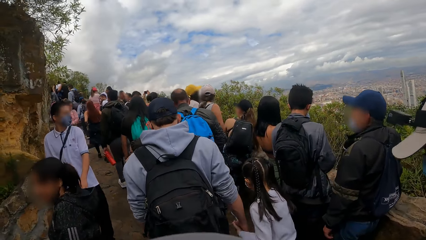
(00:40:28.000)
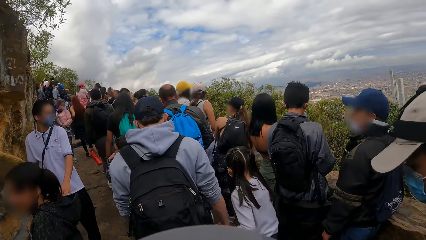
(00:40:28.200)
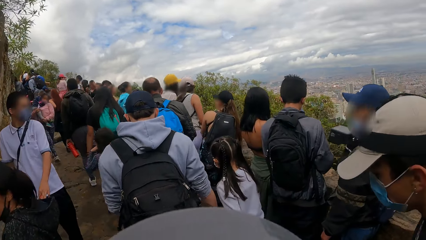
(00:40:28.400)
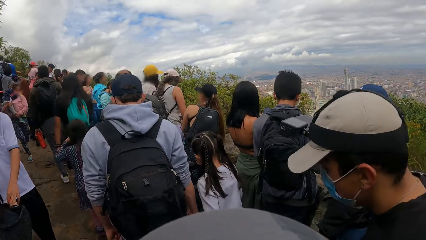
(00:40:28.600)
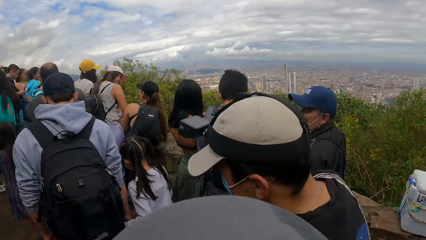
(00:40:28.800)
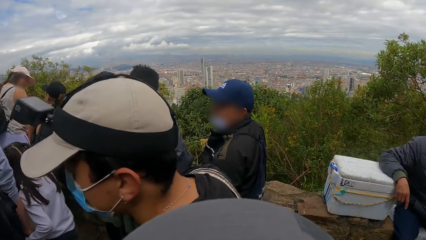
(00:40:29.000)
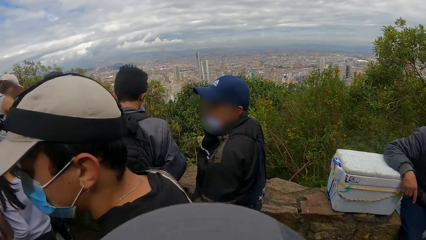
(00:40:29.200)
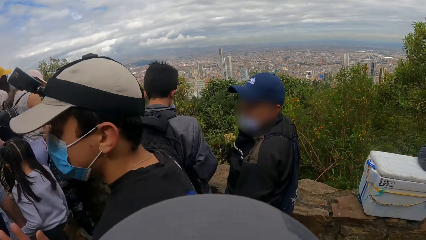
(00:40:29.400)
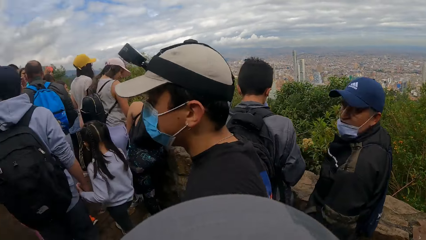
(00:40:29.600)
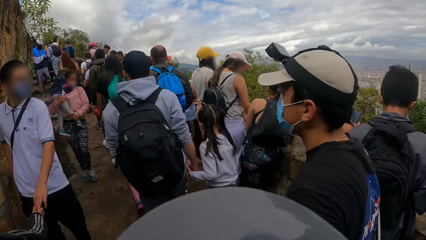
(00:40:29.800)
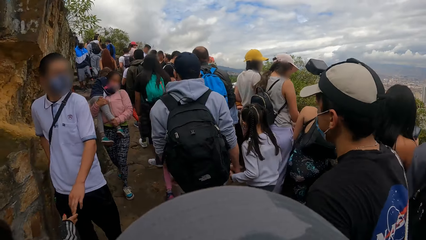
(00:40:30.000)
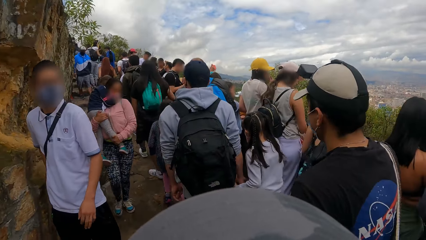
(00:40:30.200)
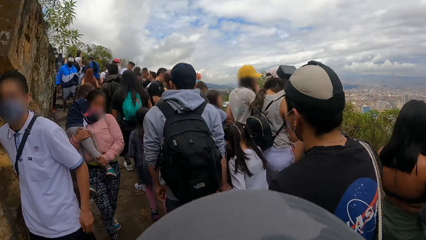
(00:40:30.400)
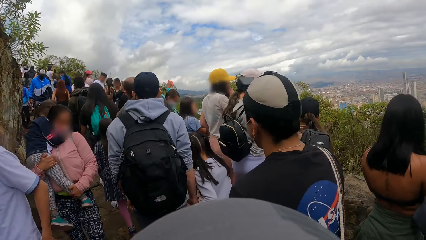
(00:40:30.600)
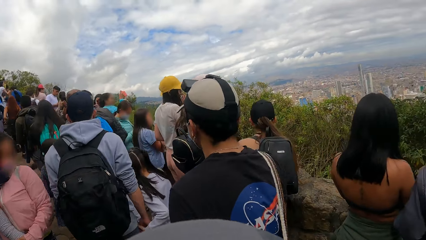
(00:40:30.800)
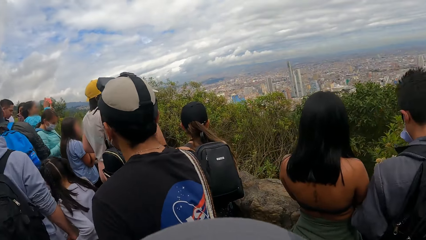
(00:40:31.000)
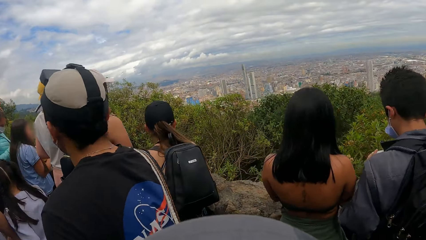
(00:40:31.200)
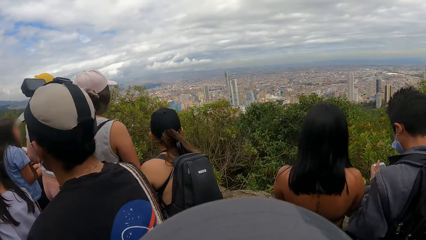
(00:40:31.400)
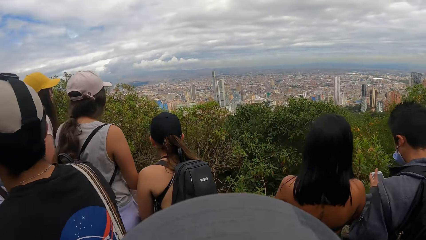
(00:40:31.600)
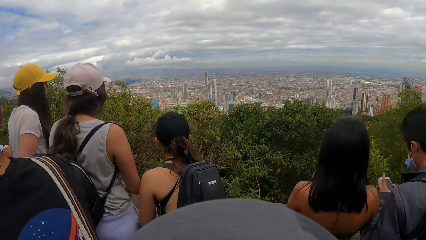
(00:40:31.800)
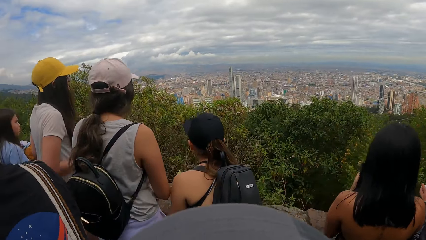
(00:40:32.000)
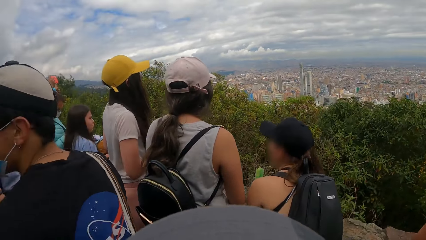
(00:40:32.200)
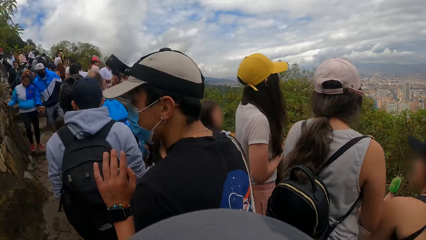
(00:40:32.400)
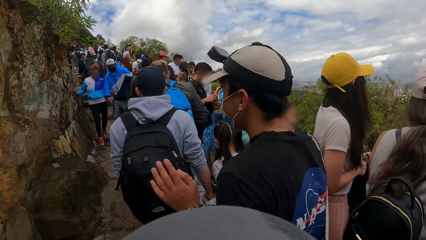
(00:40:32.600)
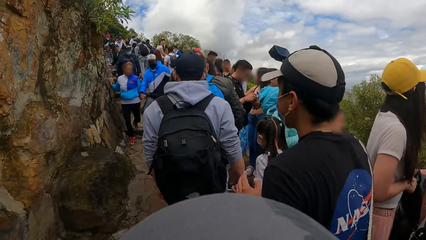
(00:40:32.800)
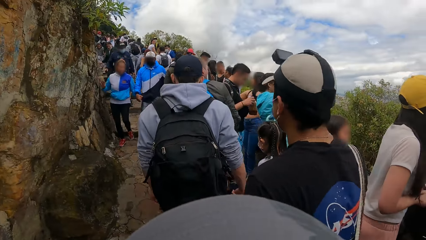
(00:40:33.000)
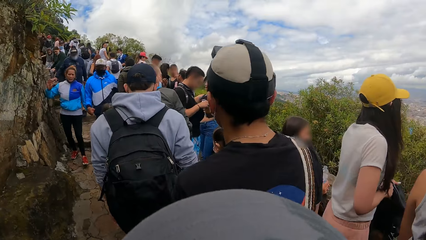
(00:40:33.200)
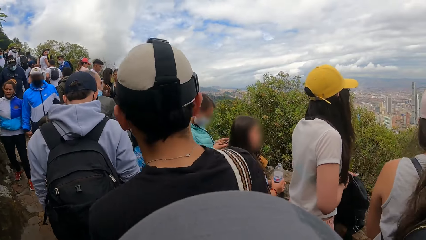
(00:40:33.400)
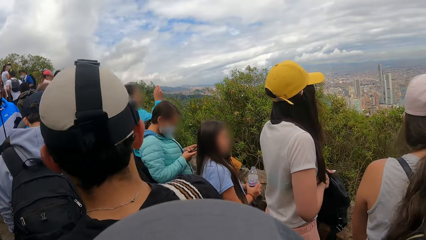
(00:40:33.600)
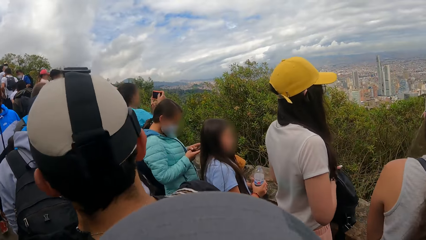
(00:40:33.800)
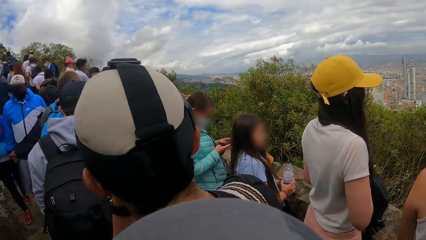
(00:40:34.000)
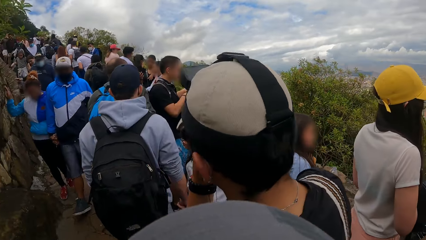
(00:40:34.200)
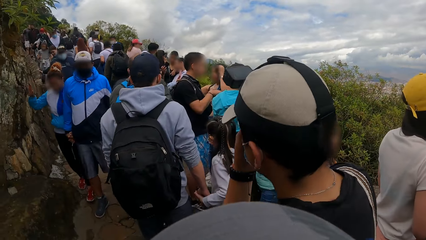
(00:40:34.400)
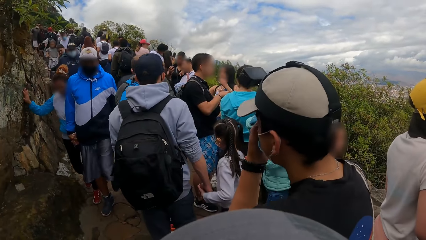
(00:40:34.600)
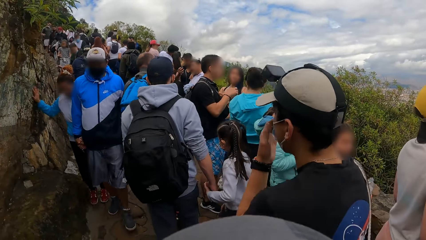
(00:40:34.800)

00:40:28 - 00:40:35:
The camera wearer interacts with a man.

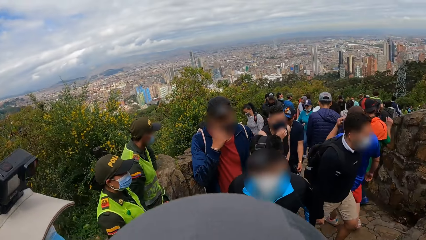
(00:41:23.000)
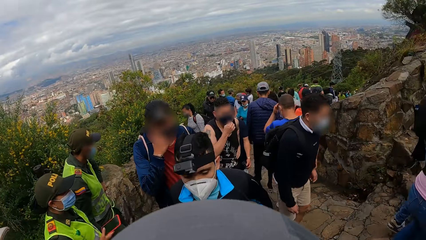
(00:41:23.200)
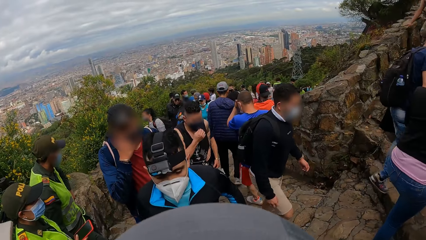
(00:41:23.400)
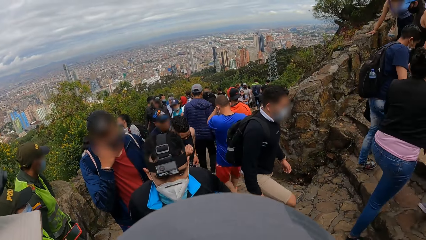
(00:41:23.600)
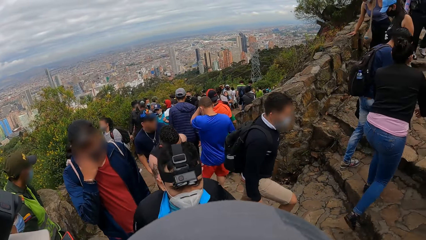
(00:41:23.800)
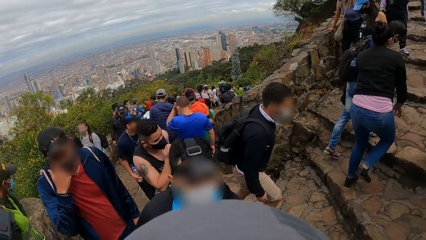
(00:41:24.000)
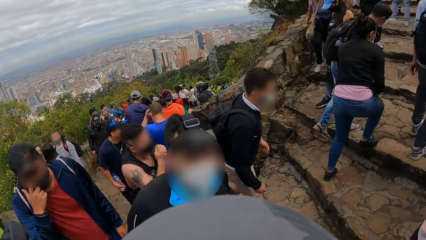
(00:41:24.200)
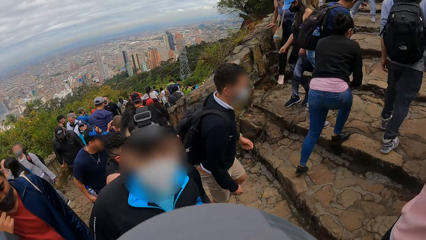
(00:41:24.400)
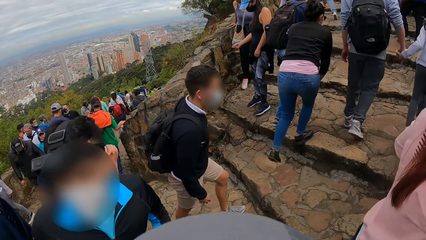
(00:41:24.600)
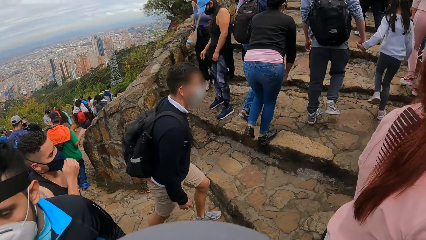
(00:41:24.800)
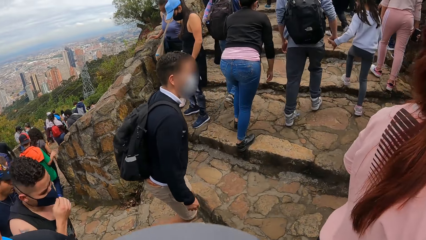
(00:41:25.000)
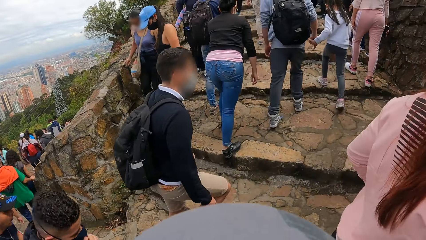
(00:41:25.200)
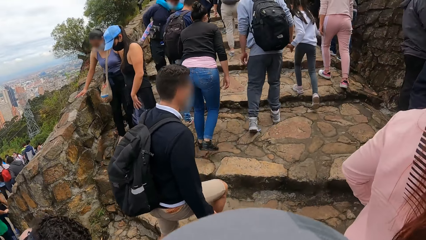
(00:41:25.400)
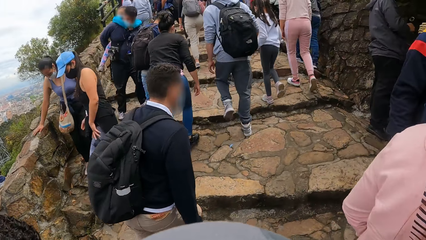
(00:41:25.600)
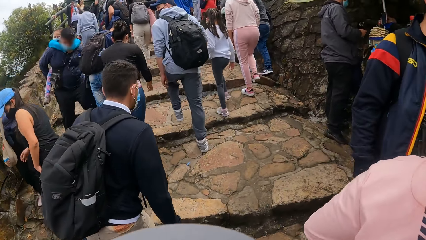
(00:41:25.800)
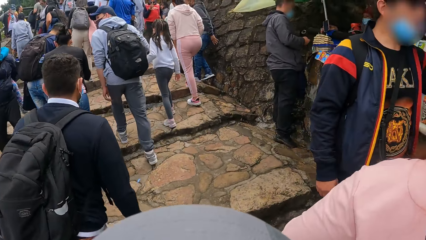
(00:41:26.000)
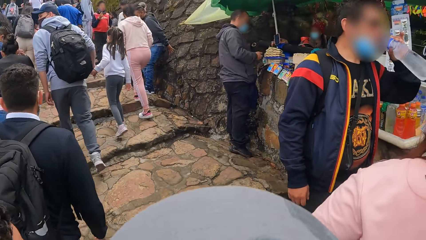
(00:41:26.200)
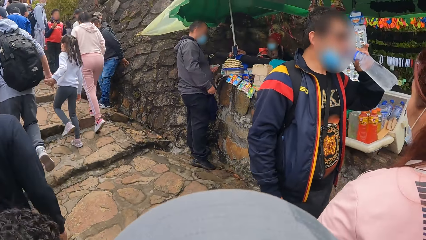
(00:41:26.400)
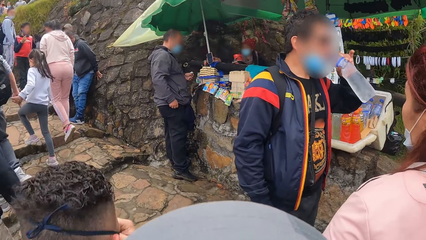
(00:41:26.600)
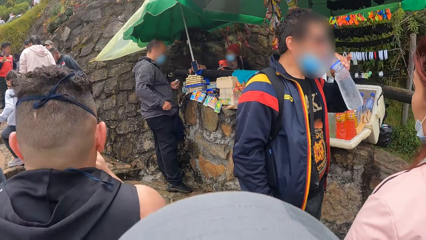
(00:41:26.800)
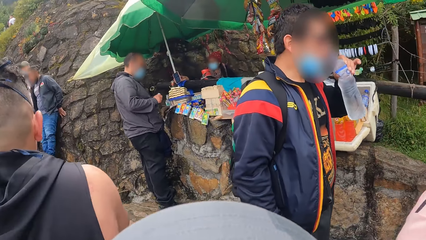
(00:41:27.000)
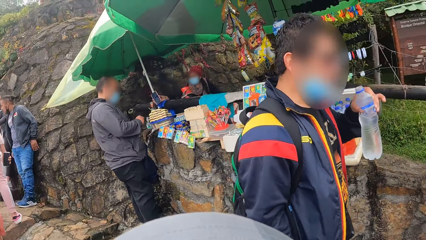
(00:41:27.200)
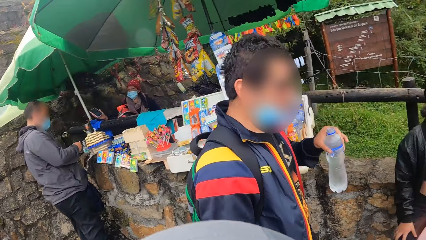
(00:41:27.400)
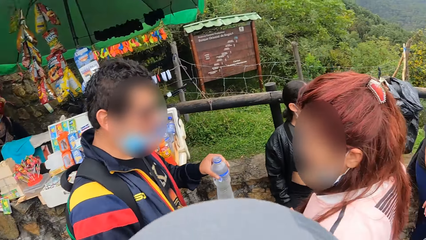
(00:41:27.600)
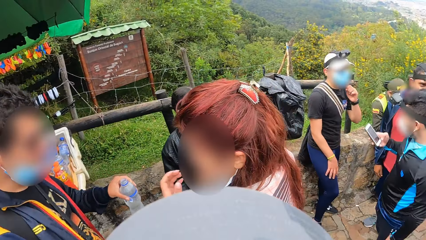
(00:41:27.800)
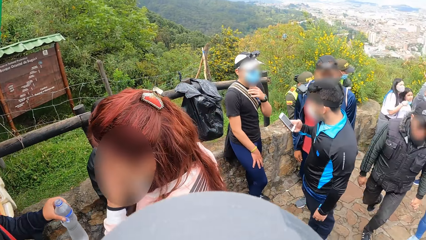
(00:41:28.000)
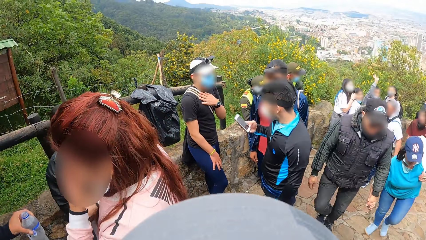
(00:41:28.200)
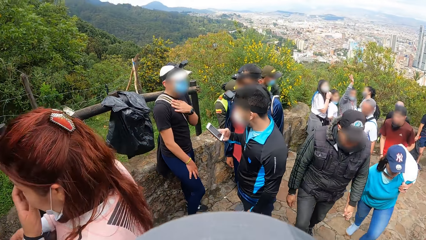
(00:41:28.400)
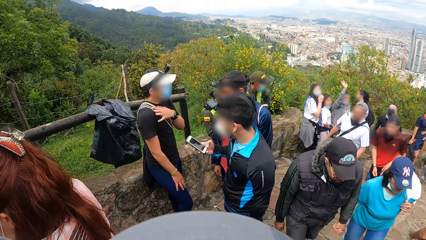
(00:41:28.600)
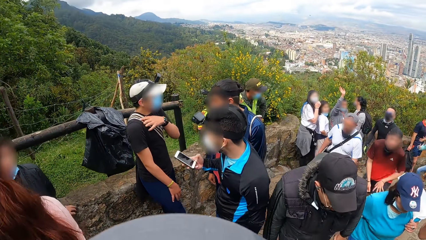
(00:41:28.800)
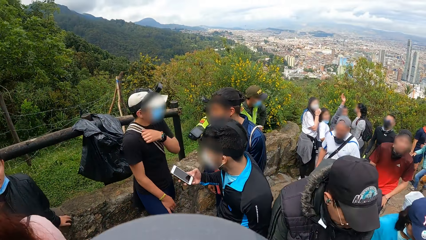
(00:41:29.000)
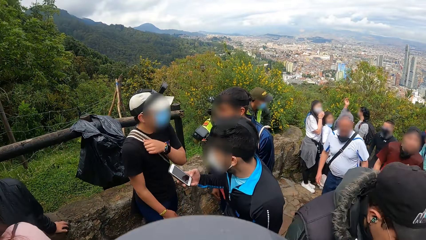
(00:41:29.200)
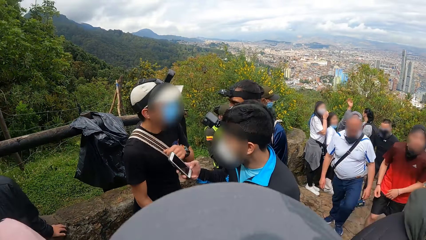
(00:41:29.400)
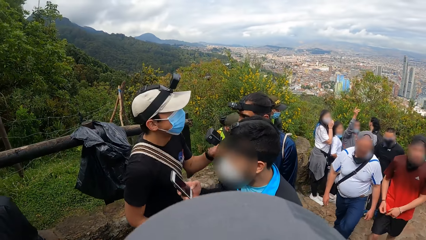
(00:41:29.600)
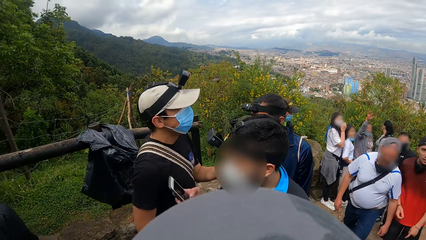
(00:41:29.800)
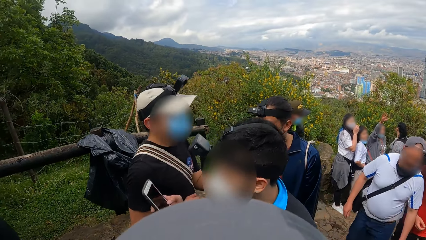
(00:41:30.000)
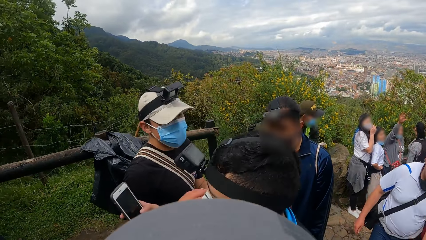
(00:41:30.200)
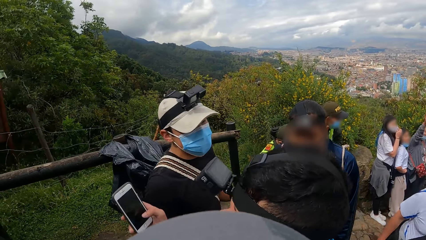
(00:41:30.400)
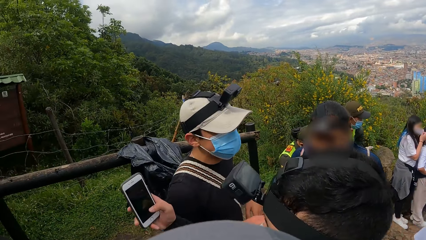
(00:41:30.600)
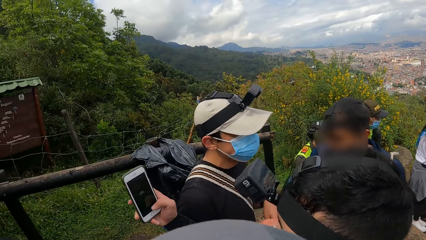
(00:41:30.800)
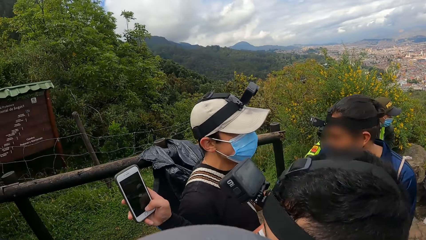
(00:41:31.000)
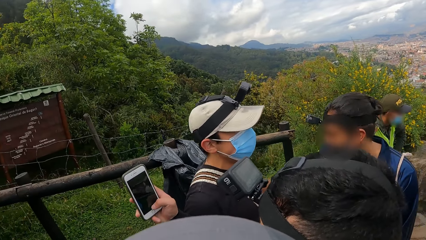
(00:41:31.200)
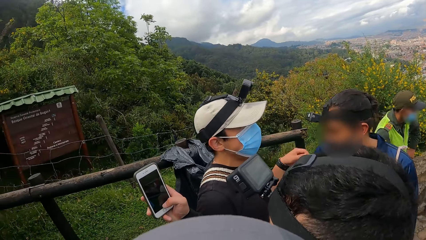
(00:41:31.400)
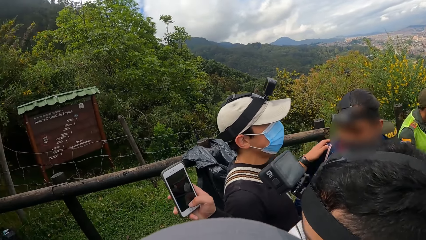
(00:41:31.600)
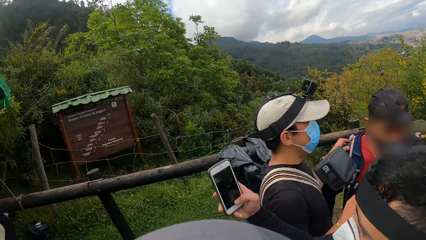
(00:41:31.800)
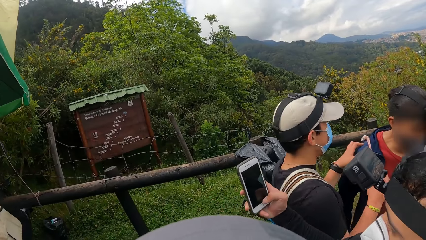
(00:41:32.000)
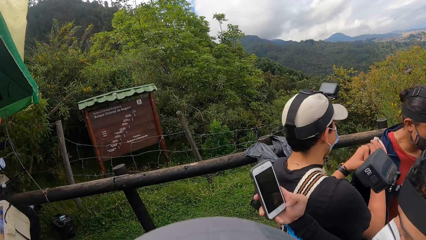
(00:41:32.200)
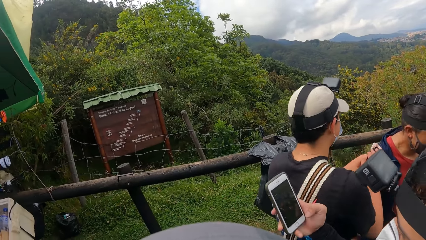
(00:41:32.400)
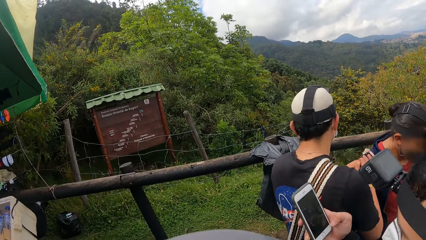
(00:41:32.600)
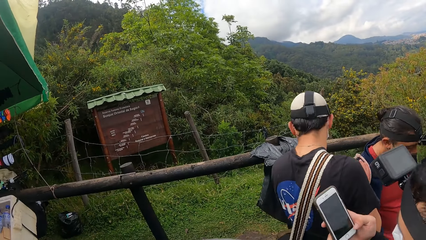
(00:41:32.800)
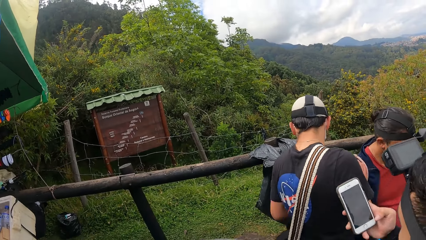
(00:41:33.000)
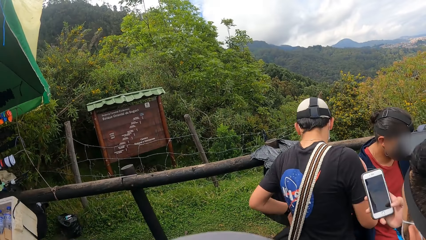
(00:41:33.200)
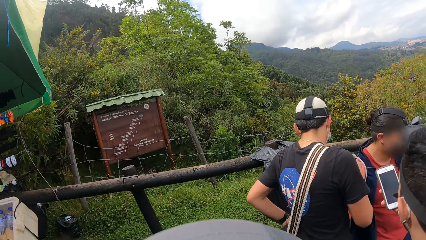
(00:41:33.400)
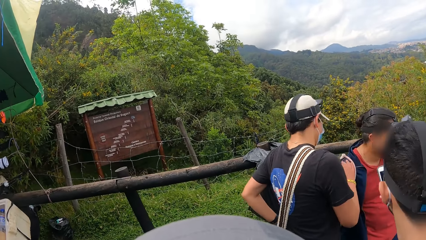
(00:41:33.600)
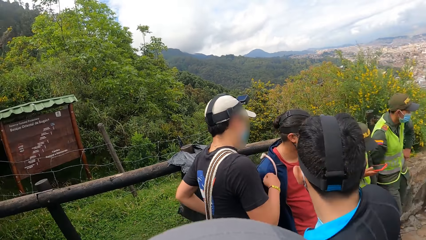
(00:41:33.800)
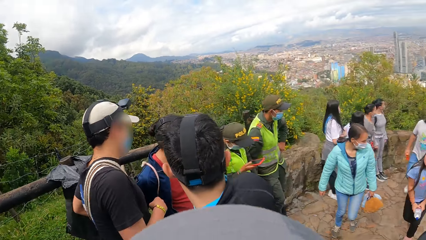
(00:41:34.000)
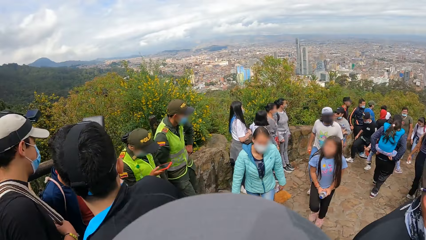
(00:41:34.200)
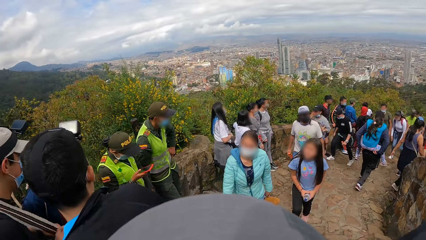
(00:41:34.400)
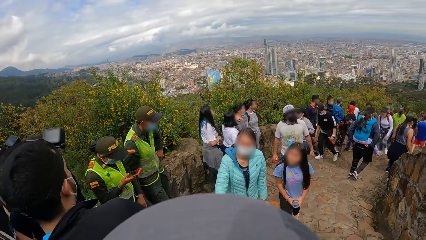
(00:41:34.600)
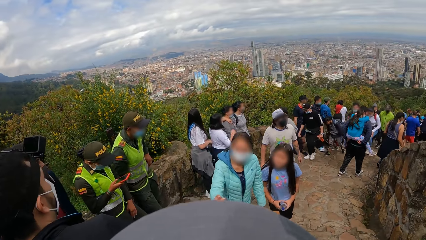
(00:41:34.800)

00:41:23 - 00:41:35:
The camera wearer looks around. A man operates a phone with his right hand.
